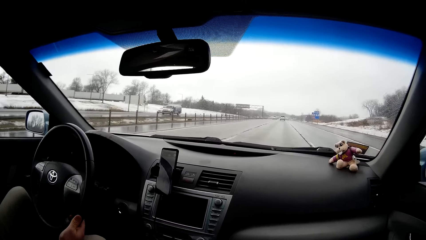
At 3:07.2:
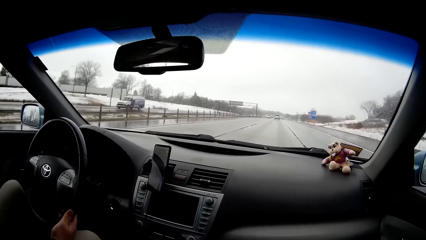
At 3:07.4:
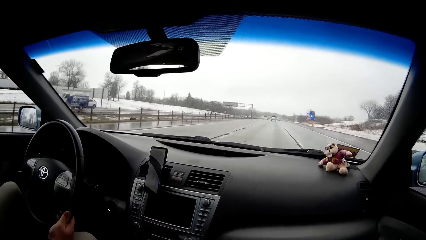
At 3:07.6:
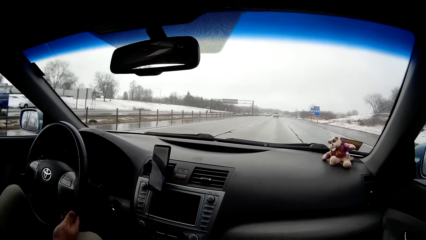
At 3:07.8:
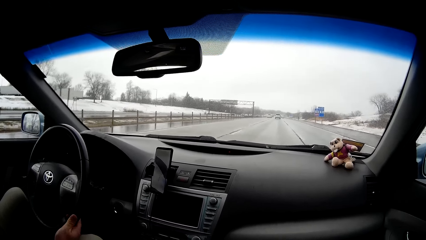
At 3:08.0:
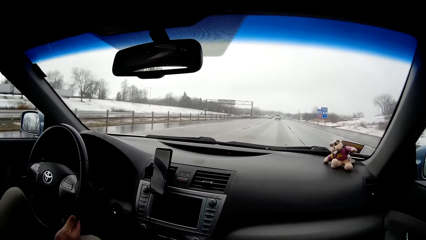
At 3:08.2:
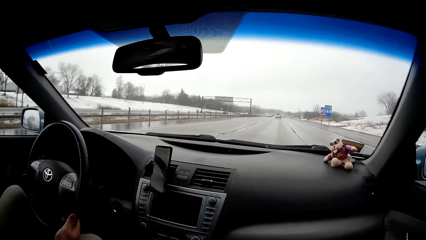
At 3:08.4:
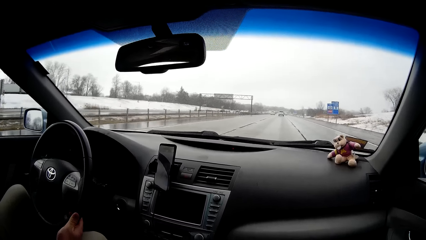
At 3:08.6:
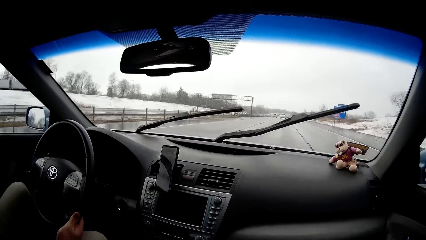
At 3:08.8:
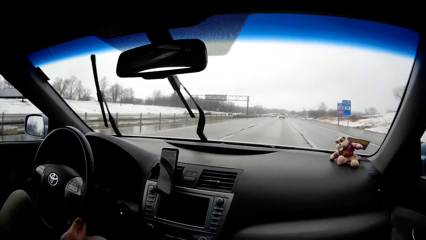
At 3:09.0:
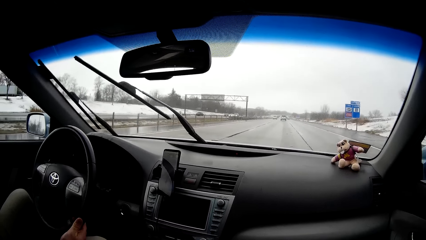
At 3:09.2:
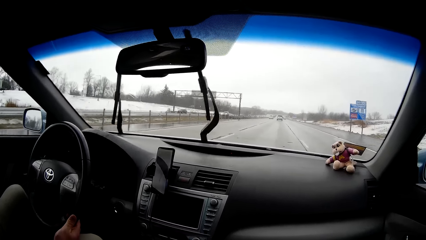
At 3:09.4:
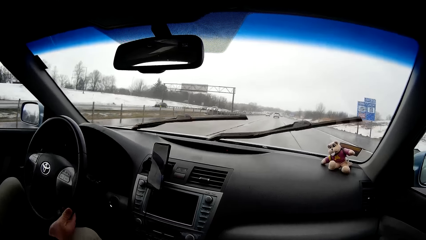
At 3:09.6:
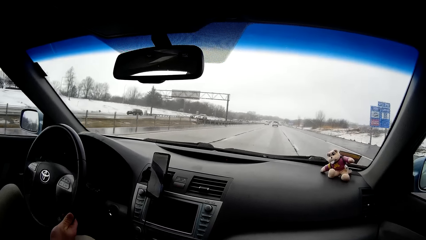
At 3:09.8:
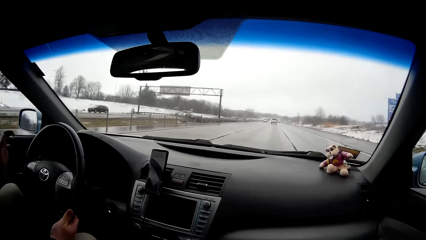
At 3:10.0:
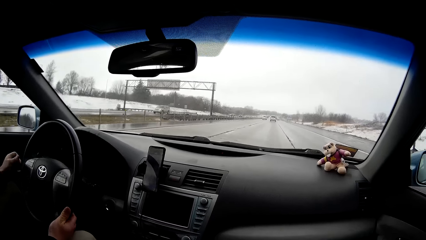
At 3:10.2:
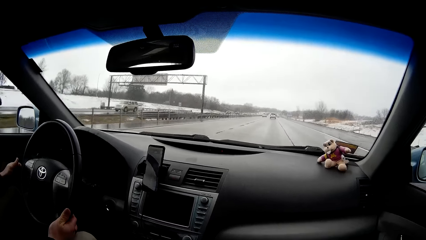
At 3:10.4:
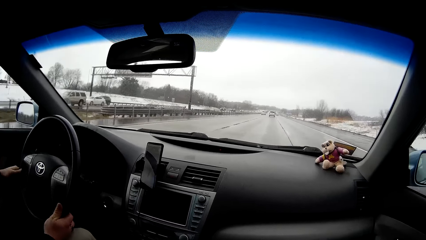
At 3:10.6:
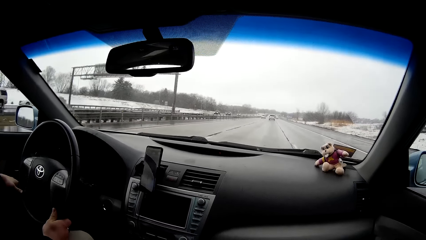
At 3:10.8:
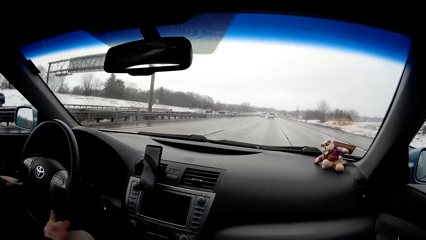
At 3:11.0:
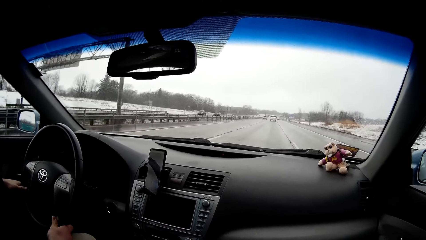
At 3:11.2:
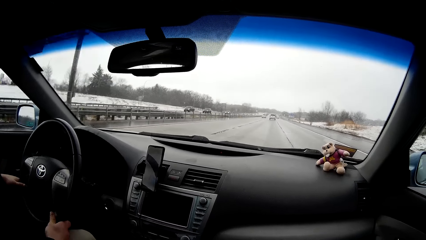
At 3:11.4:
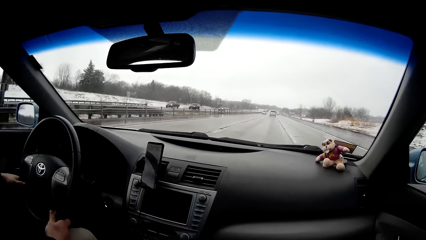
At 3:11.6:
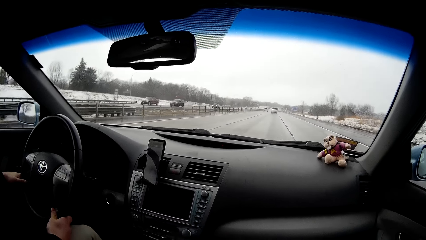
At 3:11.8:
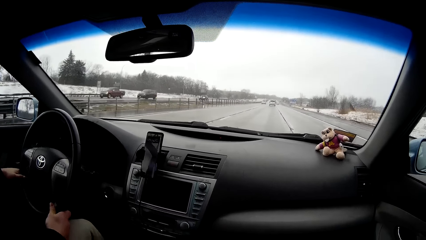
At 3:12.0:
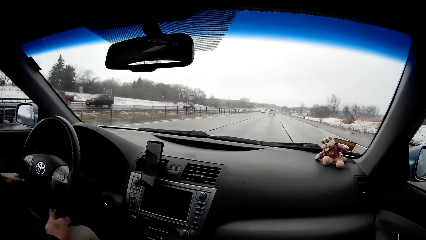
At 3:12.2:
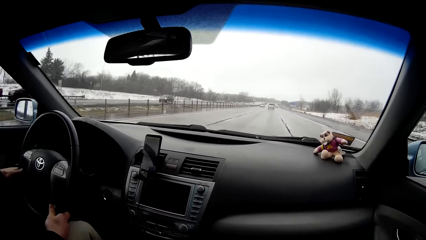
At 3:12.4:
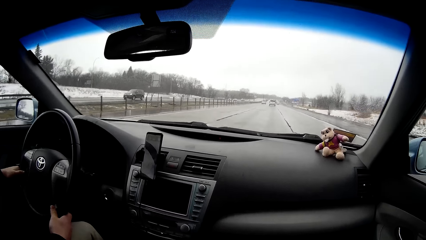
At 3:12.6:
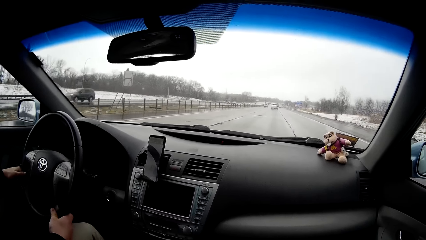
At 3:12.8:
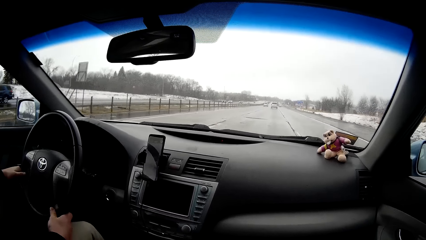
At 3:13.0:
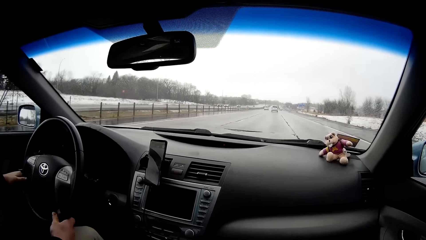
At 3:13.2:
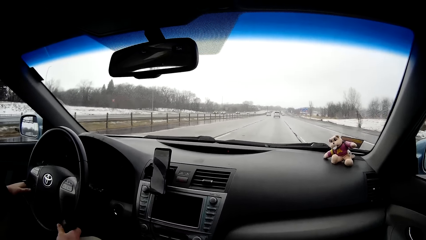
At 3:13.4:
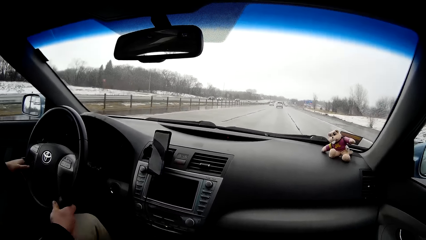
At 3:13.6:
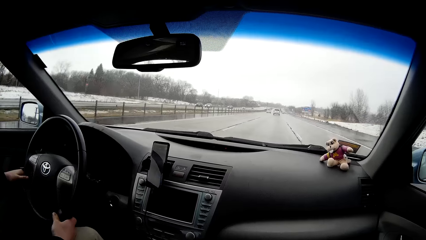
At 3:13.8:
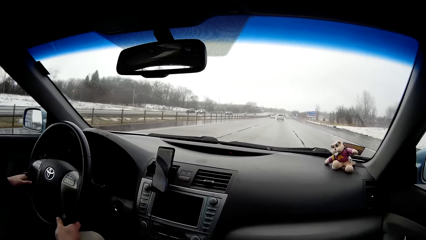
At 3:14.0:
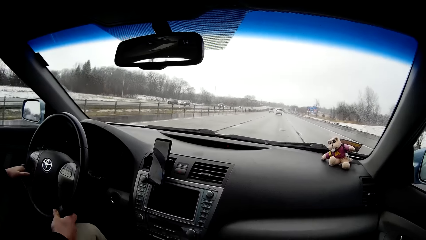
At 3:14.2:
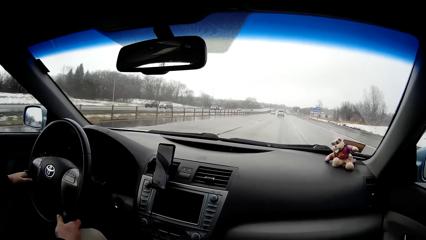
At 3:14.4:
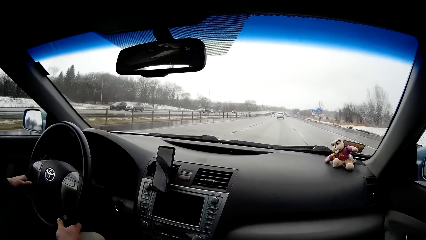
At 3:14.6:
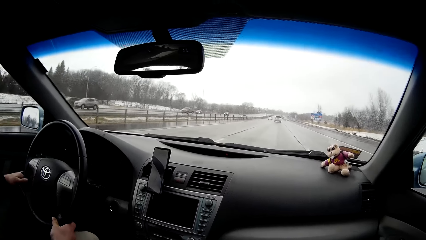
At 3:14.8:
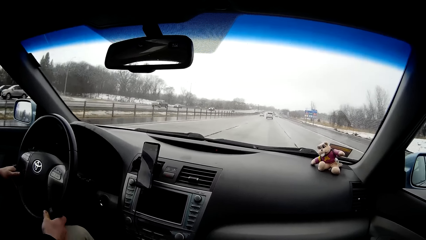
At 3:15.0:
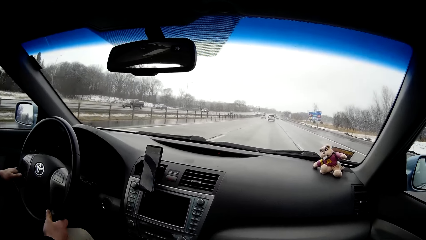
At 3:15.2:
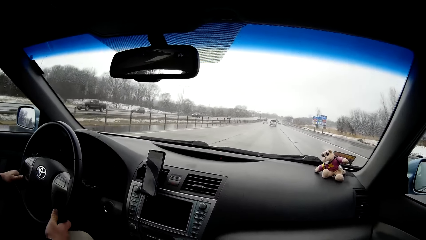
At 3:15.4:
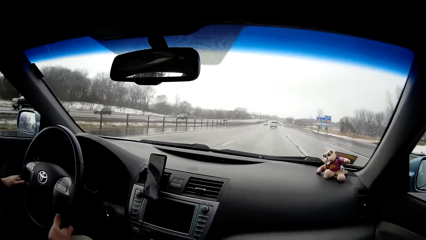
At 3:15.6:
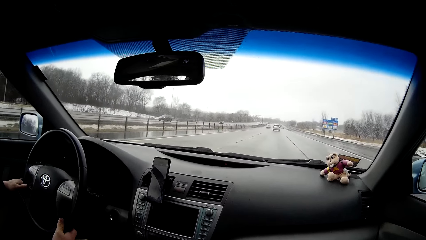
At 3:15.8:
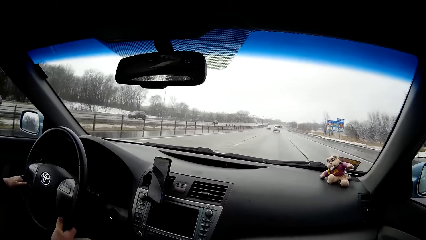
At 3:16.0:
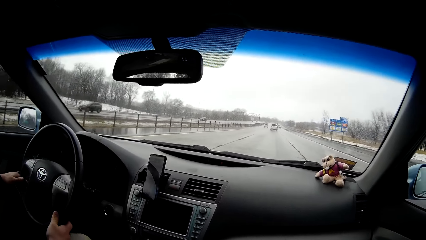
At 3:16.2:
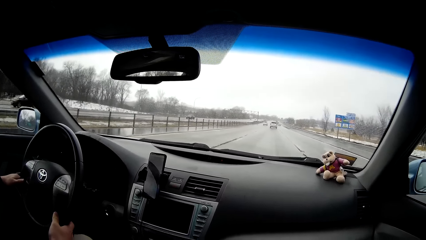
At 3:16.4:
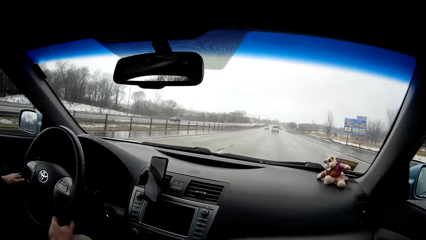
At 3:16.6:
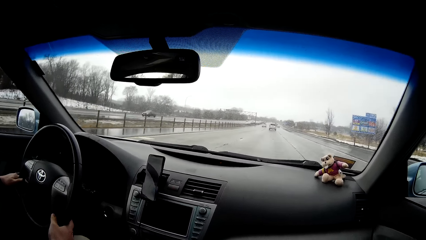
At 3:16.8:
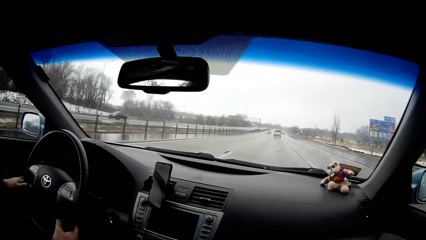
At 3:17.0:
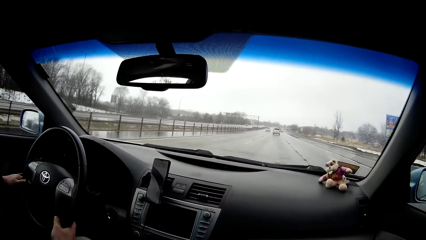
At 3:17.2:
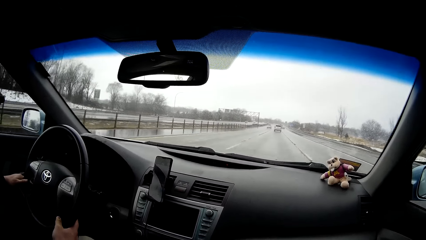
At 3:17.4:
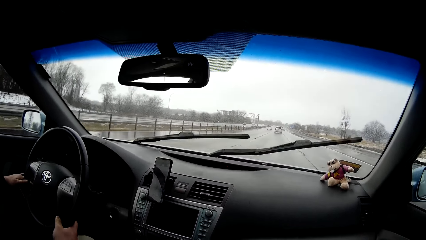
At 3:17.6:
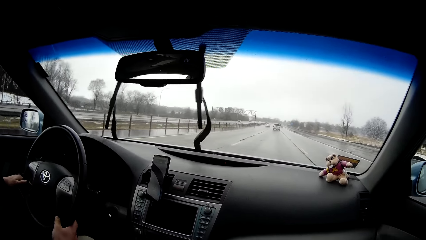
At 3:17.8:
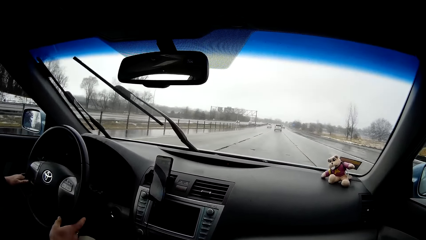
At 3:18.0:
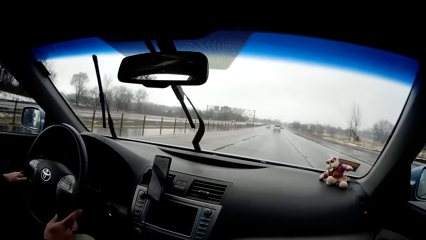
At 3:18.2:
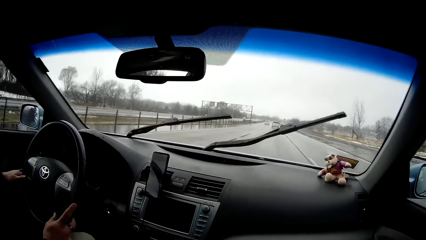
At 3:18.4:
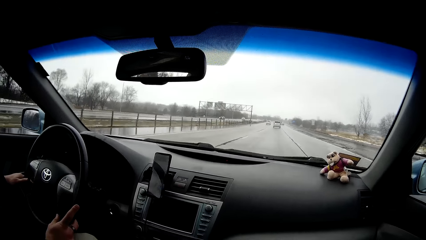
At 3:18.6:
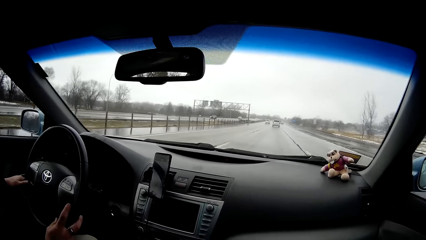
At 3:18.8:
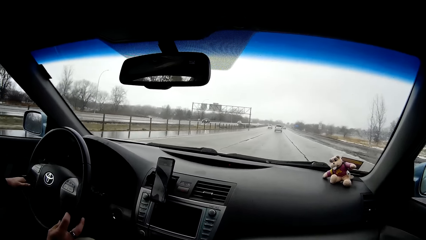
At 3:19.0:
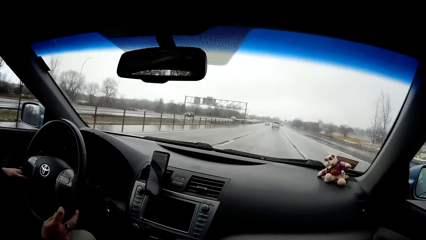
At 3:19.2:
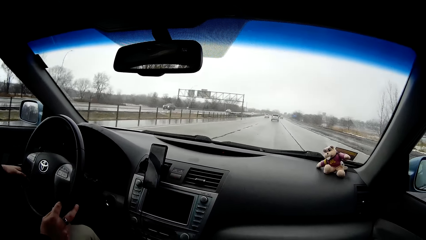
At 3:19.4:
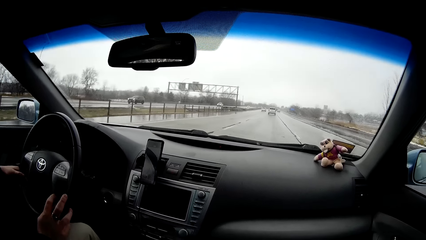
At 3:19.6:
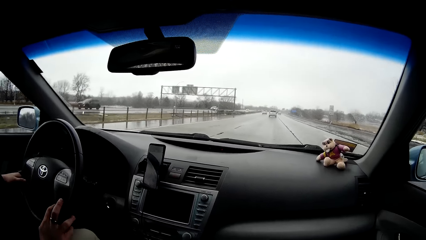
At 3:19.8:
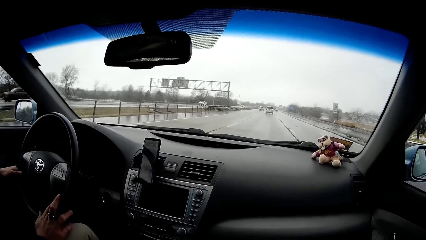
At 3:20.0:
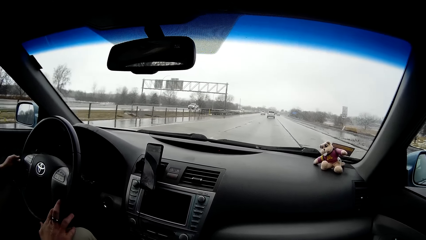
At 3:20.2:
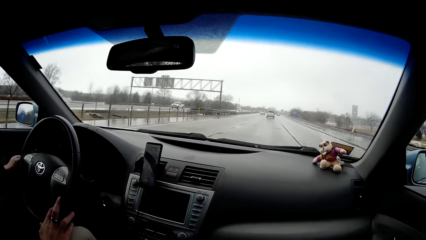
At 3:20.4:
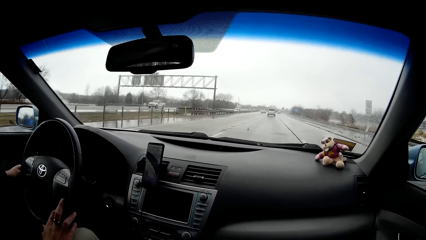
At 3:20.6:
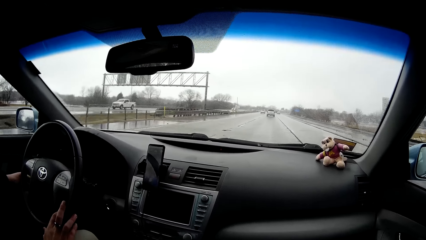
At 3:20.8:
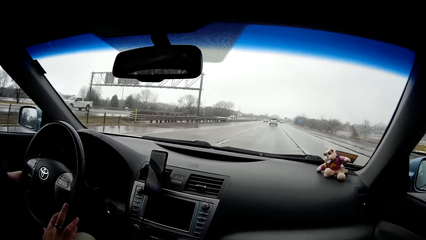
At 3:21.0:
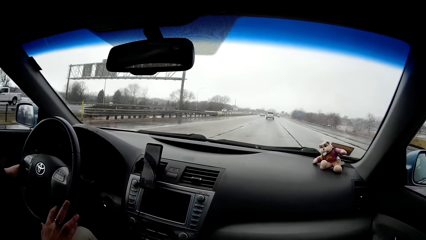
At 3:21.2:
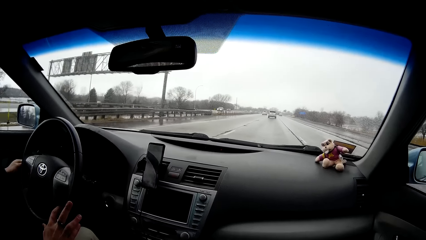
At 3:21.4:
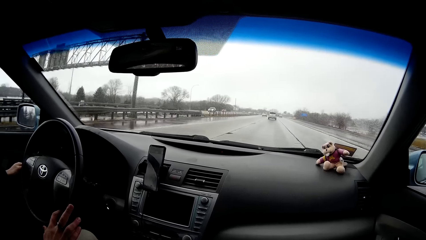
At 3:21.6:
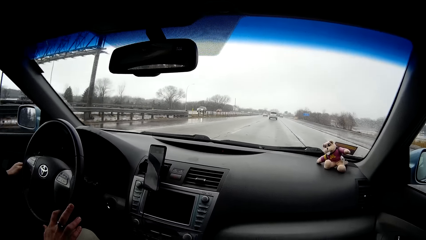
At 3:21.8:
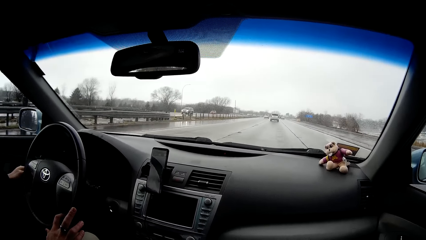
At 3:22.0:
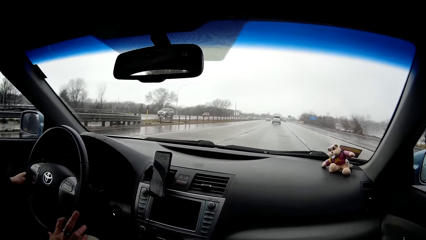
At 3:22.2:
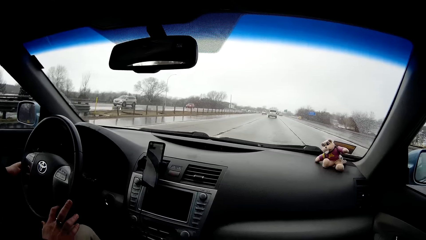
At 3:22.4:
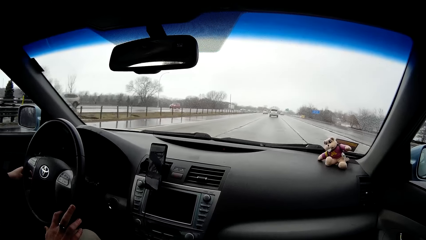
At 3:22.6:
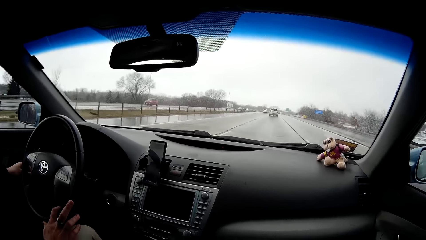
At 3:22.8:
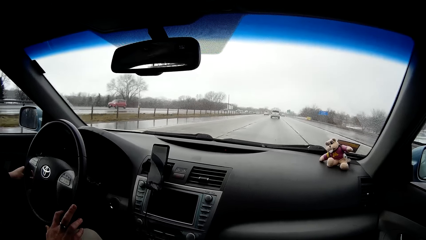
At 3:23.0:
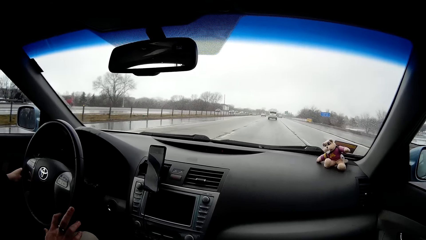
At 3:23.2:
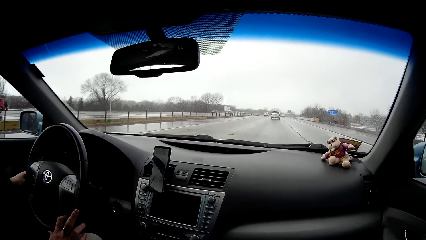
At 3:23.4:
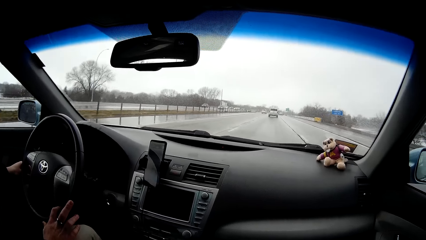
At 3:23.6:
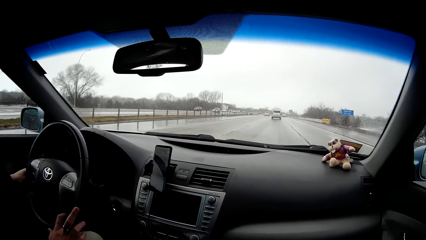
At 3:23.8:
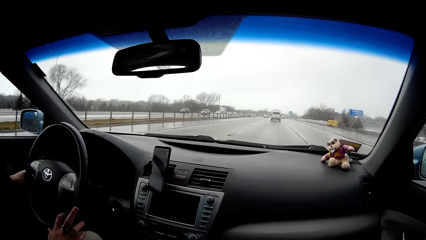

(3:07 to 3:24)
The person moves the left hand on the steering. The person moves the right hand on the steering. The person moves the left hand on the steering.
